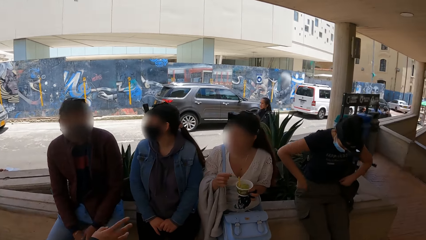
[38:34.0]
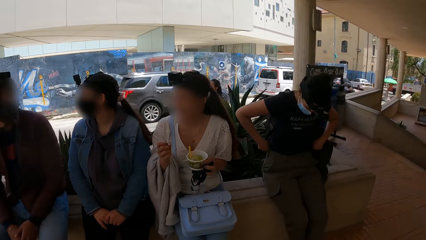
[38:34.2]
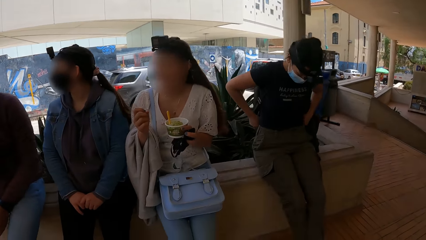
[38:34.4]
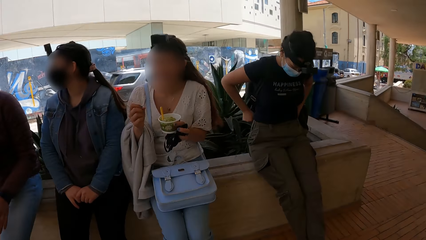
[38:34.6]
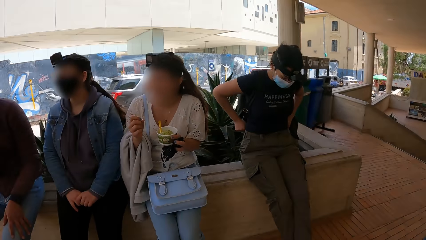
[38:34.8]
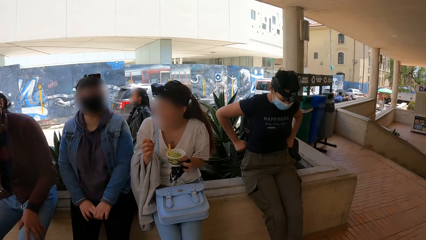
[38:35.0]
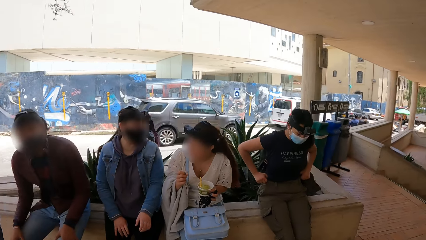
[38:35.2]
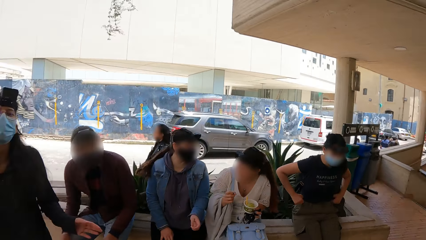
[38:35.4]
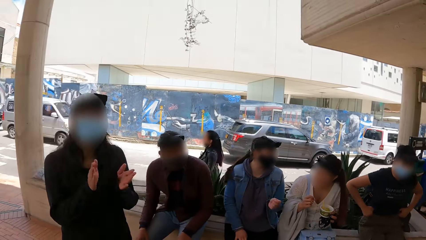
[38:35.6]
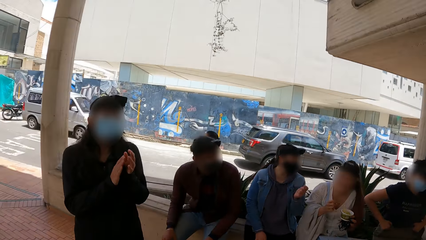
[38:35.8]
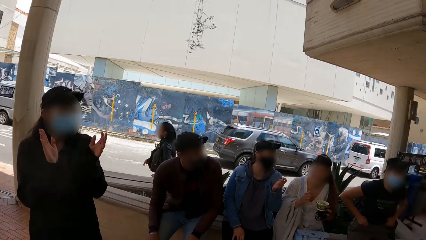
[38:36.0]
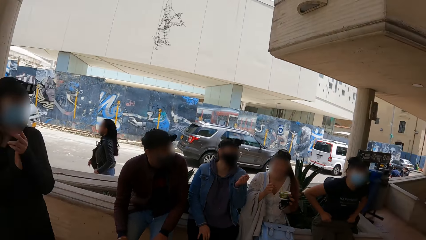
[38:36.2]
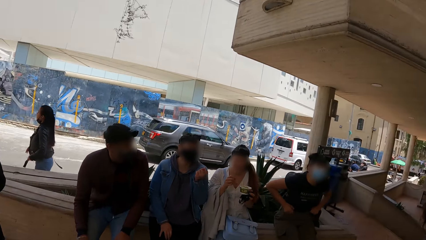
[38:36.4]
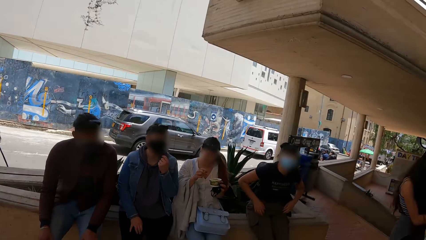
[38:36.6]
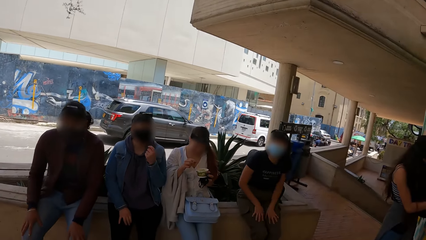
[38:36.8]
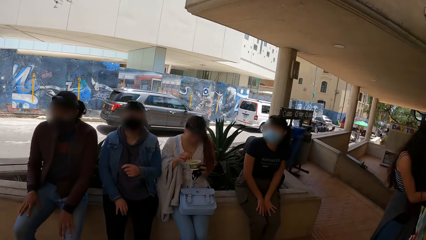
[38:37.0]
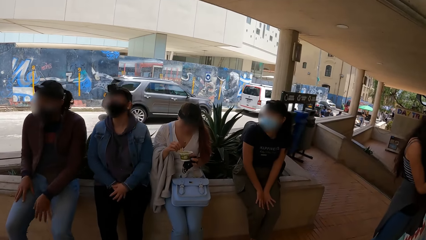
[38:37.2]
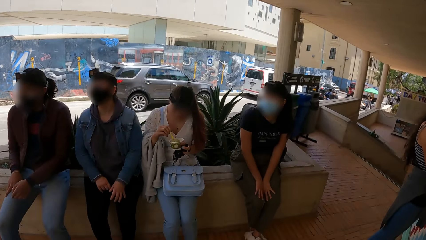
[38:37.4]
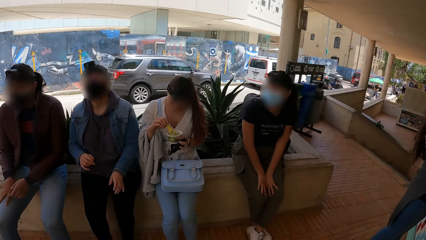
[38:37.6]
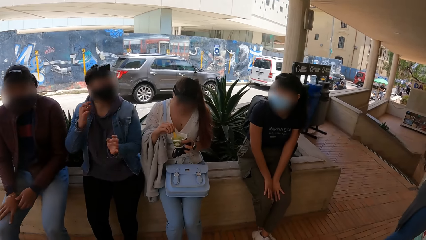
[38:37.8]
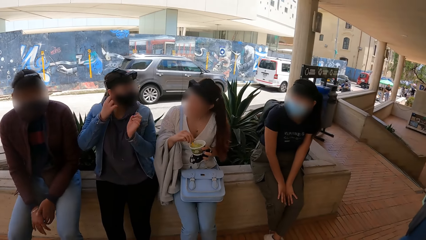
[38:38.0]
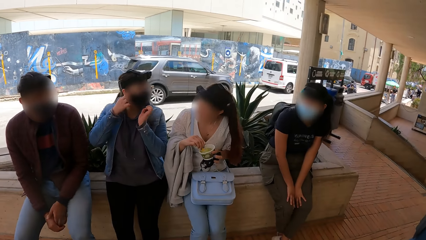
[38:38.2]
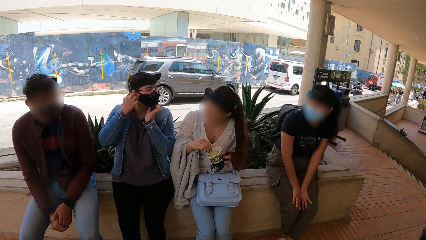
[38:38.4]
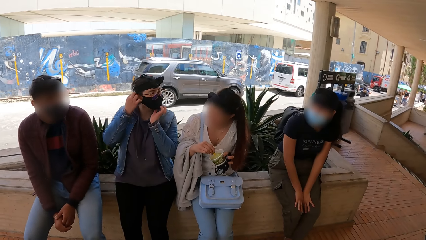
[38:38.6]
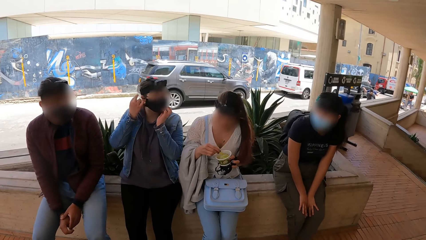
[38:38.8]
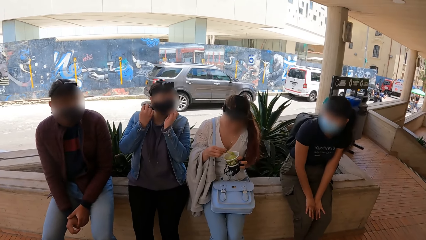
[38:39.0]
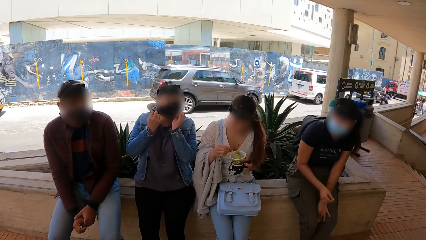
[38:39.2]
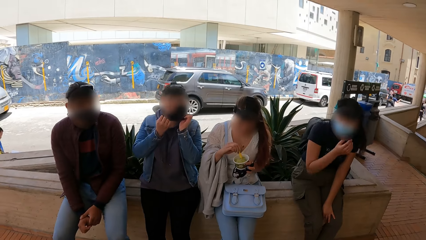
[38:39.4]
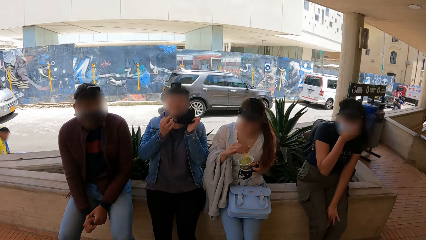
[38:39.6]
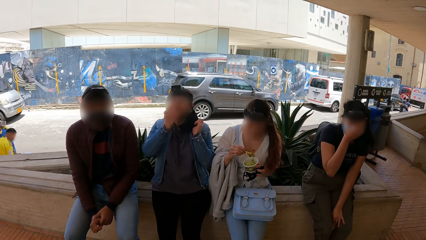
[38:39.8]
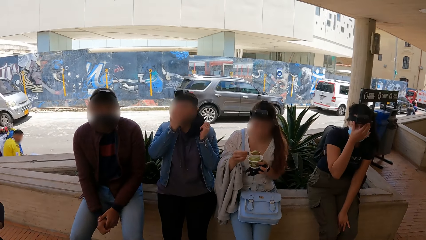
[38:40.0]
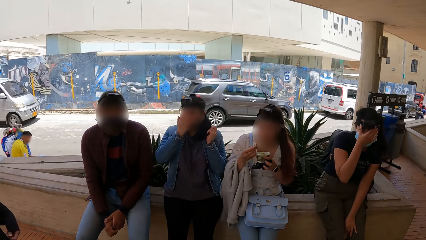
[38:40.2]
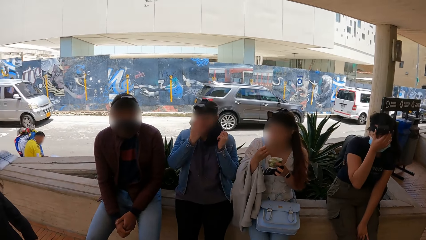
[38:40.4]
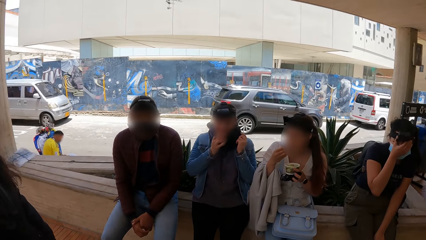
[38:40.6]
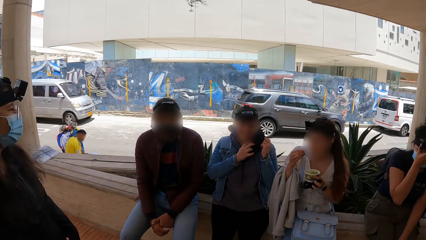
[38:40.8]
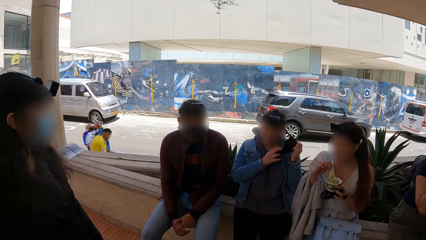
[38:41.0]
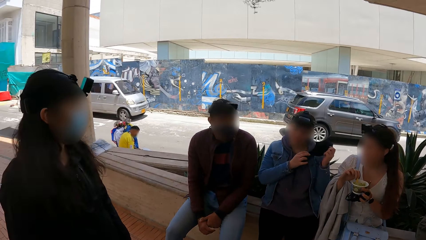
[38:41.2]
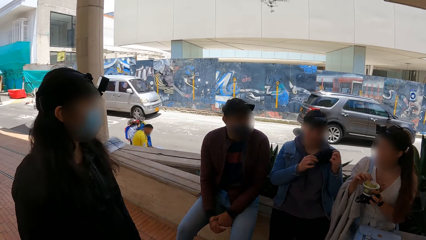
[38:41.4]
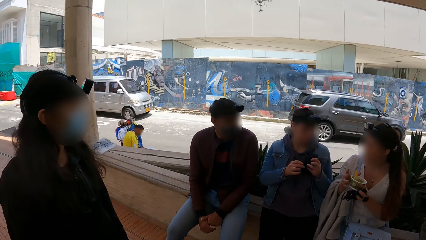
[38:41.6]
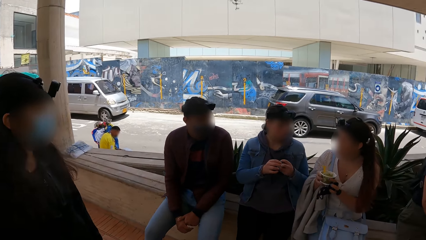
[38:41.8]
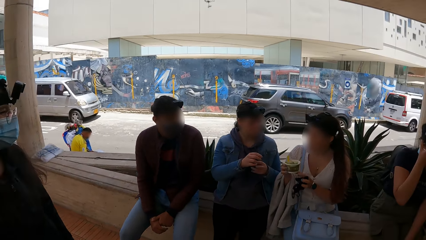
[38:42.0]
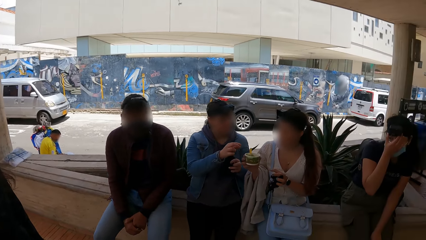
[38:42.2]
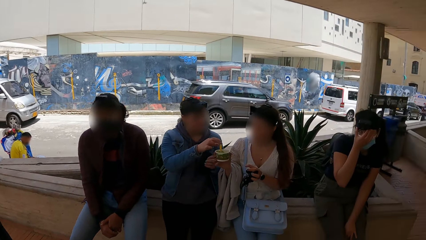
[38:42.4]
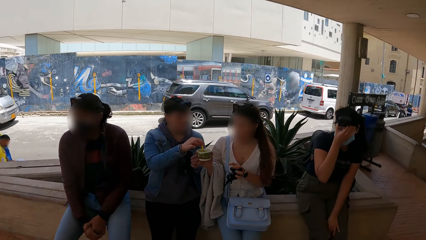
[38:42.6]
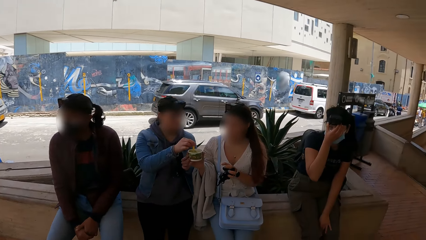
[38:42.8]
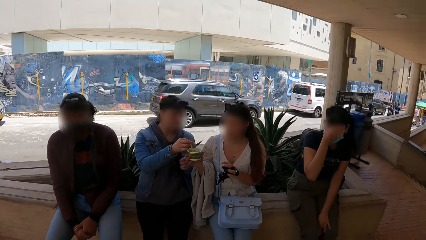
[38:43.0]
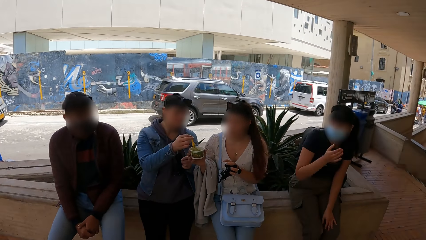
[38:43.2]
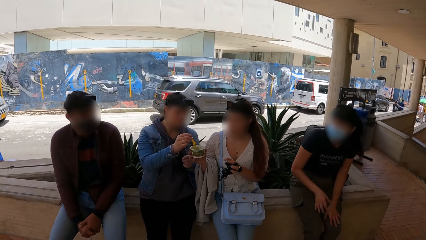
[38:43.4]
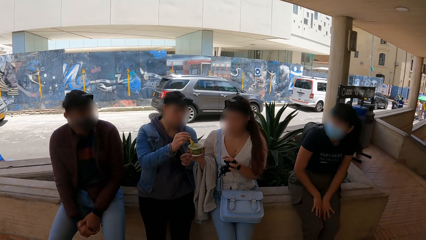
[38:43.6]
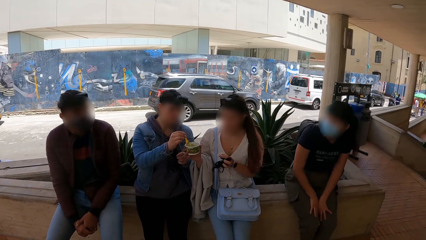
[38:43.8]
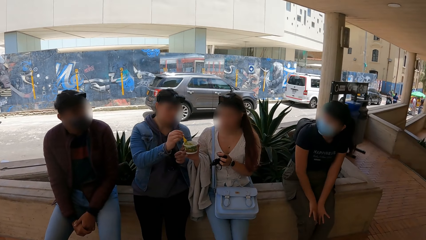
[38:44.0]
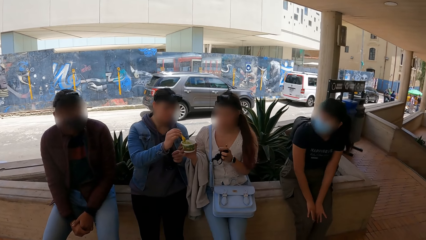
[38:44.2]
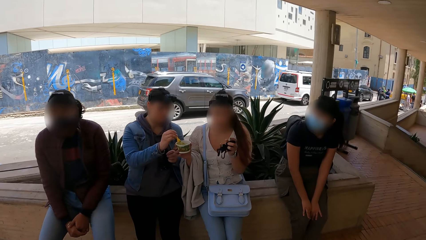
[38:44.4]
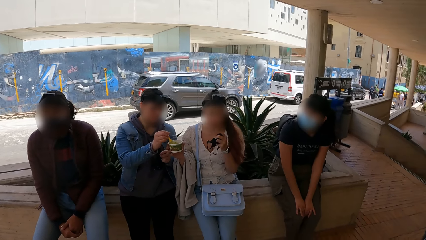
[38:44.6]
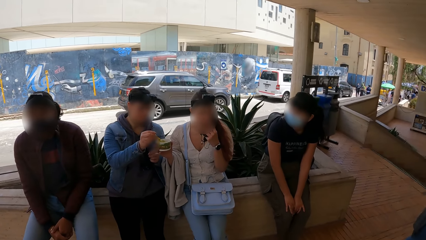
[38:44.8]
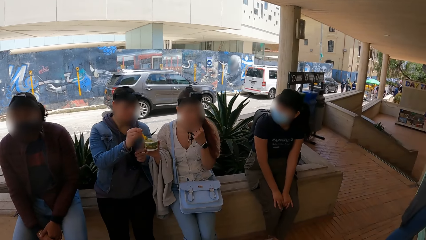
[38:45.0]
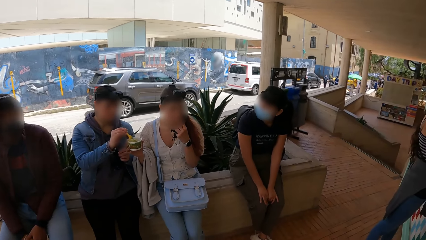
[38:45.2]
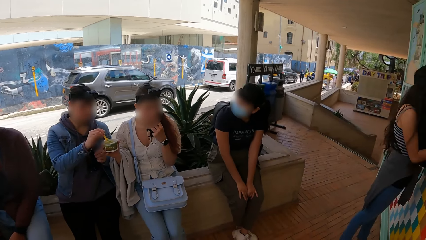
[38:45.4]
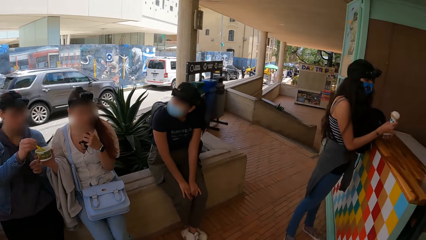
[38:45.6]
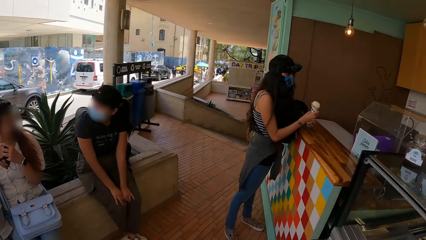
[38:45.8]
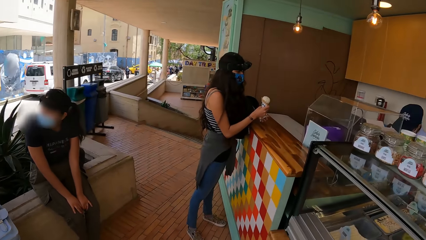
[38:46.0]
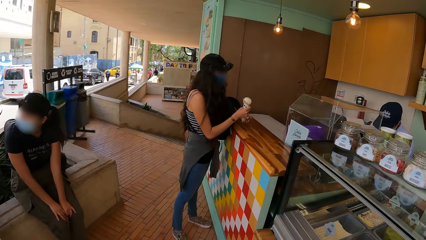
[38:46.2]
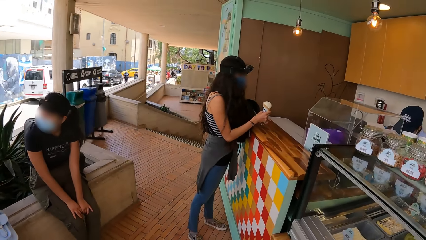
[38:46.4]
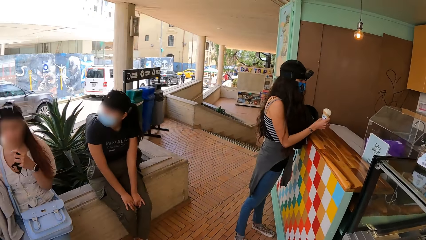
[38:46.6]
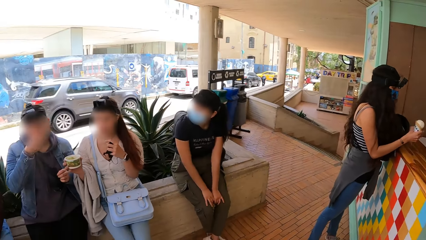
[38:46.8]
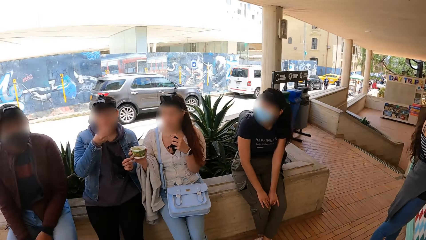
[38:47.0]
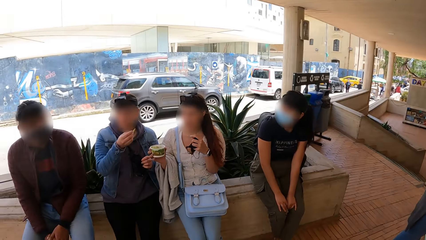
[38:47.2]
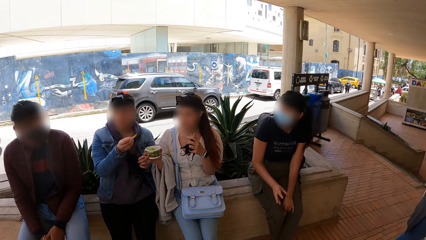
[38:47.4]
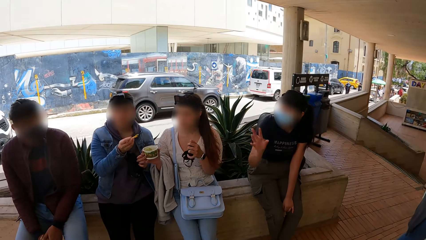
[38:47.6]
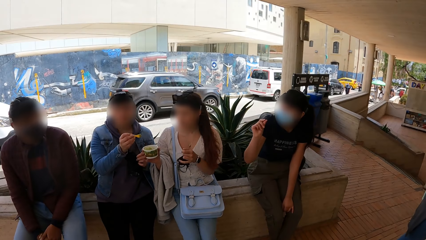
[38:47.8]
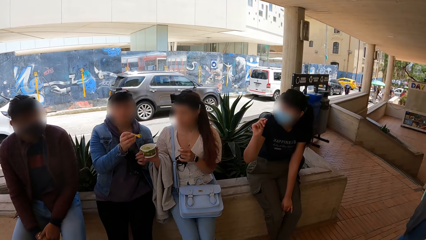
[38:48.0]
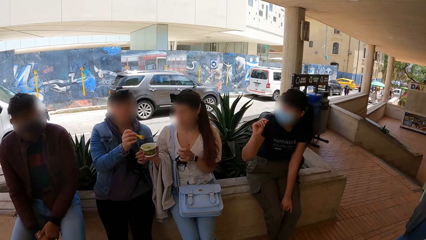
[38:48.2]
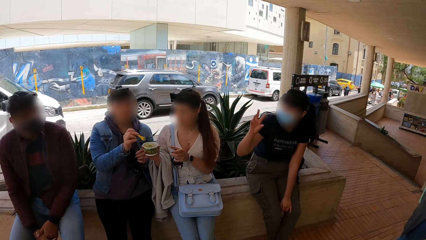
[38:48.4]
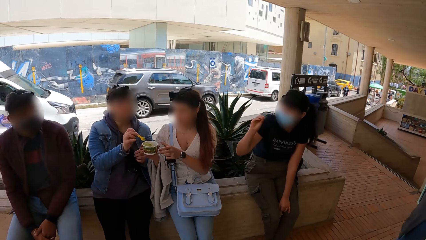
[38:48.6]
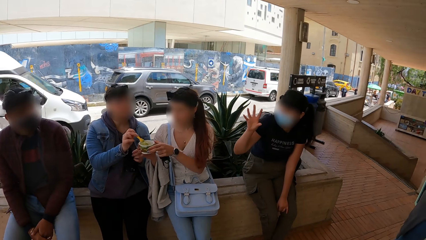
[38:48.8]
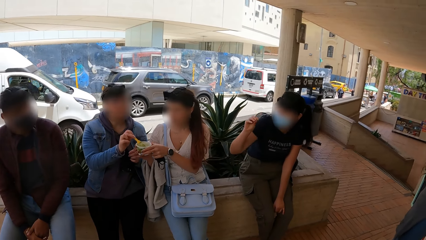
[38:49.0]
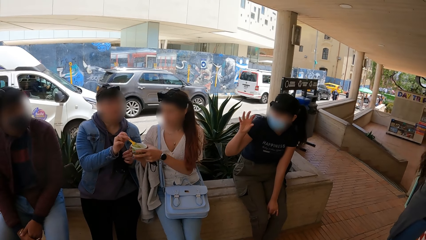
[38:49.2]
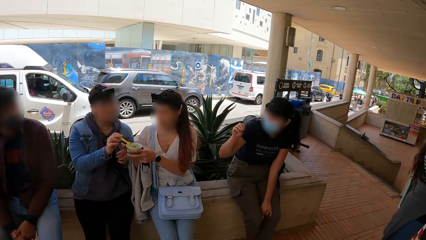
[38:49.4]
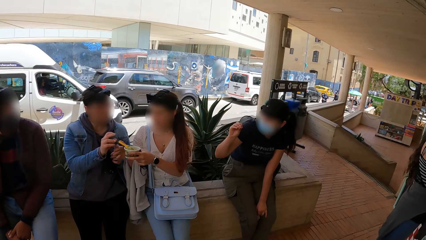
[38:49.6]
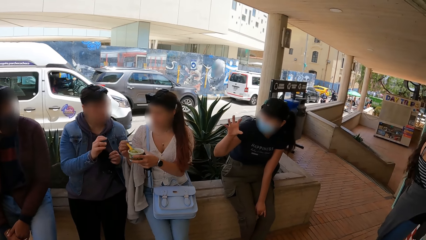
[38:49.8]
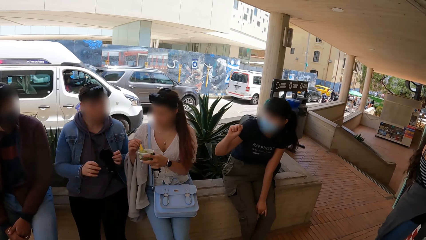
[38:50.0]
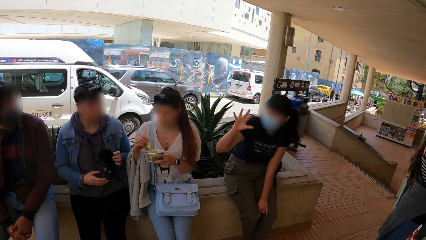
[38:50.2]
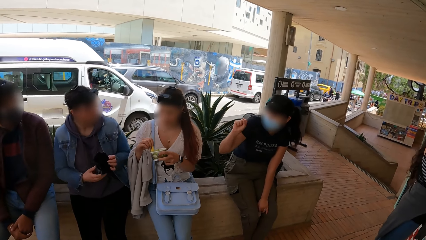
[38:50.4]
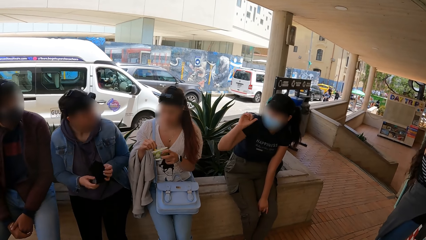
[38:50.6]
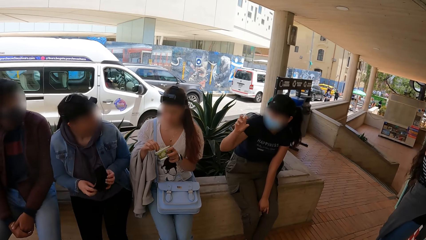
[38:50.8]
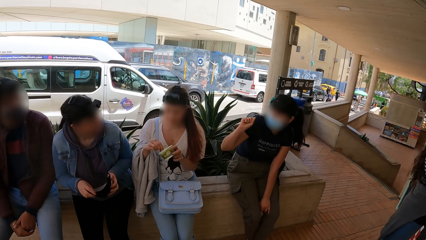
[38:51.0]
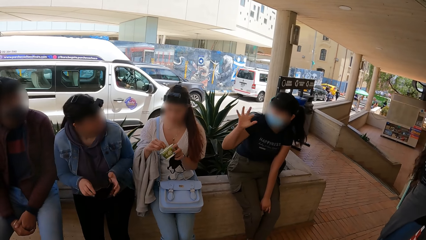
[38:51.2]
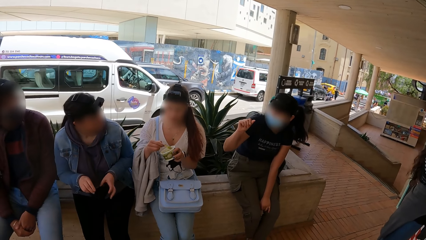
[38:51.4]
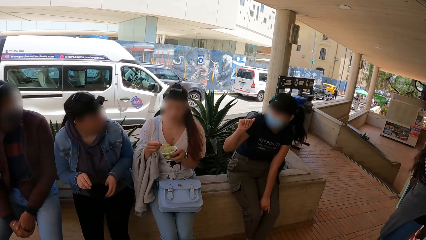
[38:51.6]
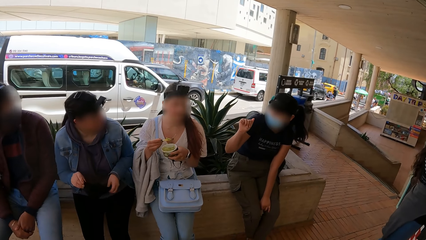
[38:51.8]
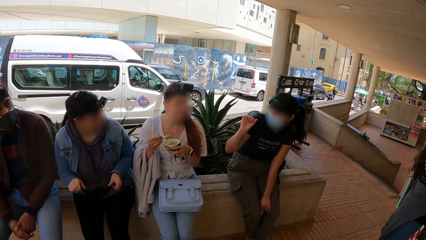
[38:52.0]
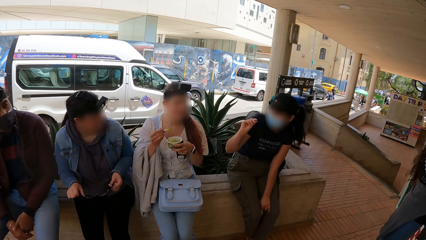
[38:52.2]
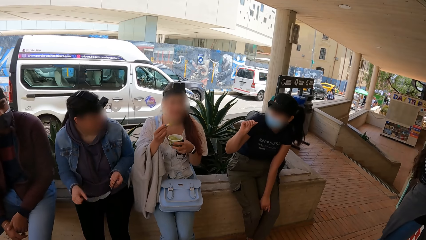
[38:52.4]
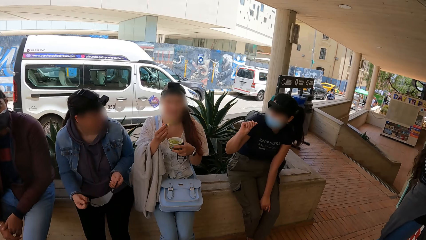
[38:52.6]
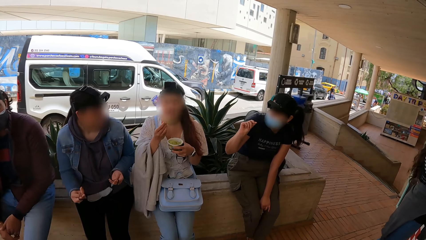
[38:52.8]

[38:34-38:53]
A woman gesticulates with her right hand. Another woman adjusts her trousers with her hands. The first woman claps her hands. The second woman places her hands on her legs. A third woman scoops the ice cream in the ice cream cup with the spoon in her right hand. A fourth woman removes her nosemask from her face with her hands. The third woman scoops the ice cream in the ice cream cup with the spoon in her right hand. The second woman touches her face with her right hand. The third woman puts the ice cream in her mouth with the spoon in her right hand. She drops the spoon in the ice cream cup with her right hand. She passes the ice cream cup to her right hand. The fourth woman holds a spoon in an ice cream cup with her right hand. The second woman adjusts her headcamera with her right hand. The fourth woman scoops the ice cream in the ice cream cup with the spoon in her right hand. The second woman places her right hand on her legs. The third woman touches her face with her left hand. A fifth woman holds the ice cream cone in her right hand. The fourth woman puts the ice cream in her mouth with the spoon in her right hand. The second woman gesticulates with her right hand. The third woman holds the ice cream cup with her hands. The fourth woman drops the spoon in the ice cream cup with her right hand. The third woman holds the spoon with her right hand. She scoops the ice cream in the ice cream cup with the spoon in her right hand. The fourth woman holds the nosemask with her hands.
